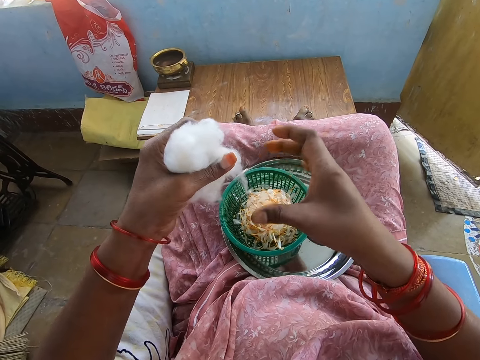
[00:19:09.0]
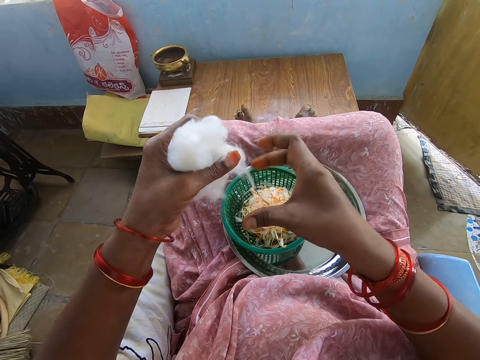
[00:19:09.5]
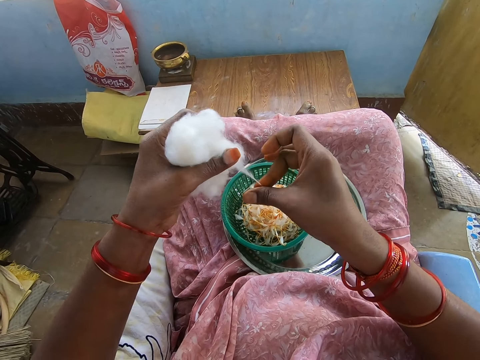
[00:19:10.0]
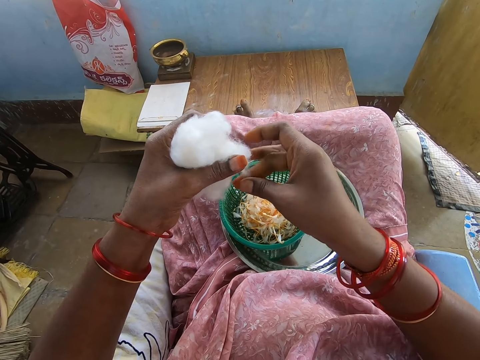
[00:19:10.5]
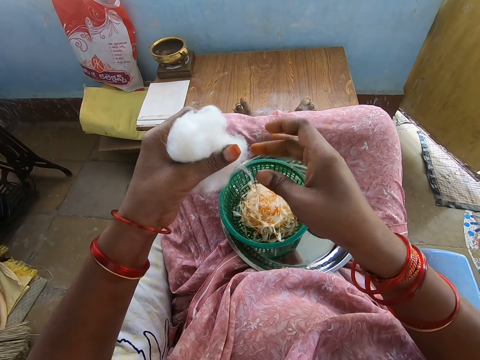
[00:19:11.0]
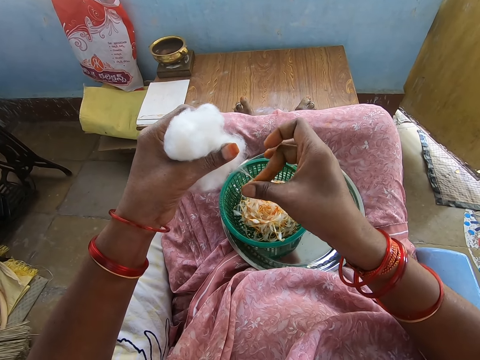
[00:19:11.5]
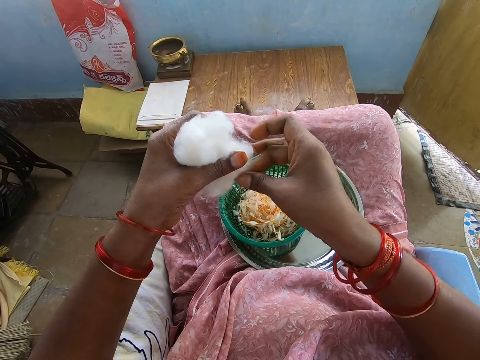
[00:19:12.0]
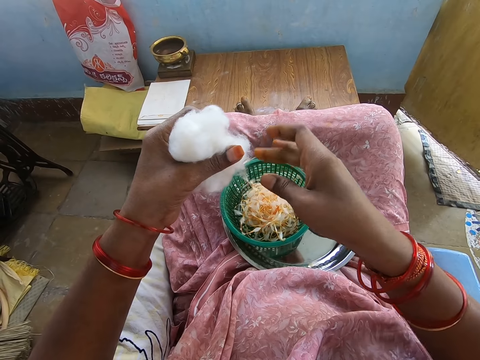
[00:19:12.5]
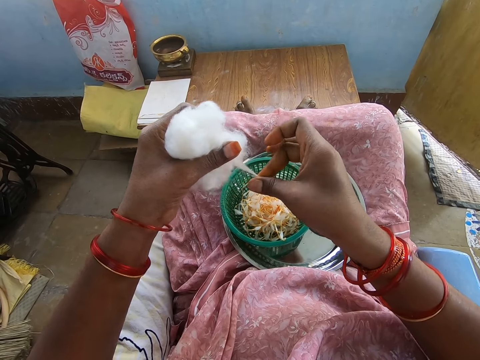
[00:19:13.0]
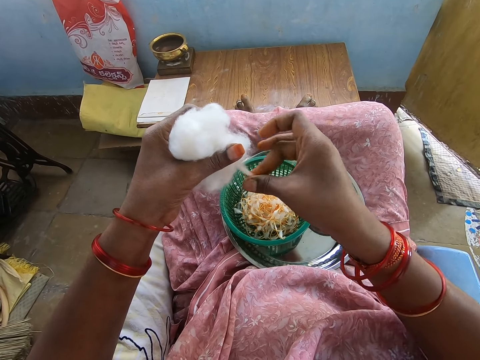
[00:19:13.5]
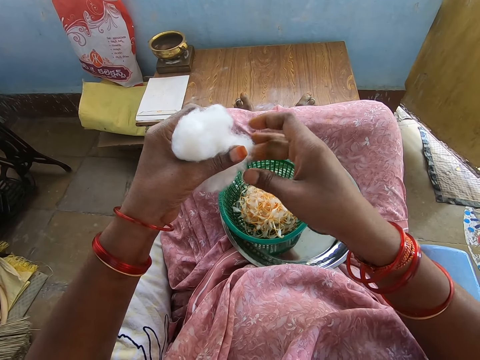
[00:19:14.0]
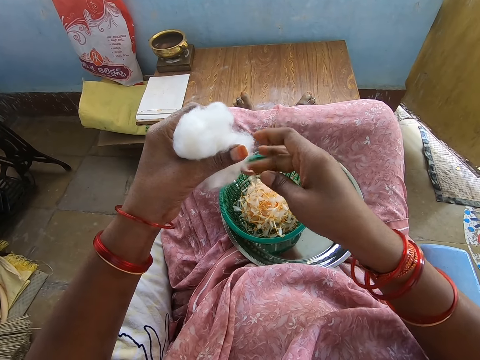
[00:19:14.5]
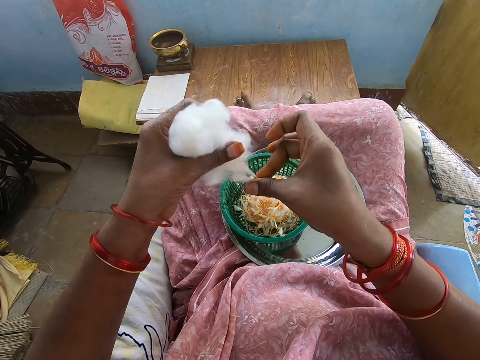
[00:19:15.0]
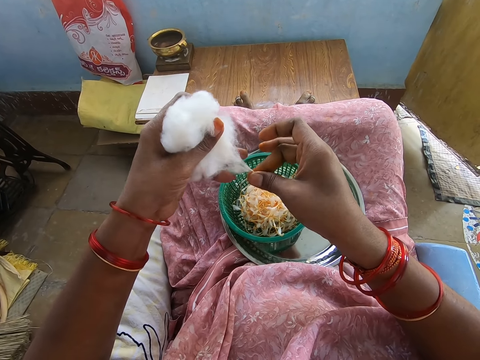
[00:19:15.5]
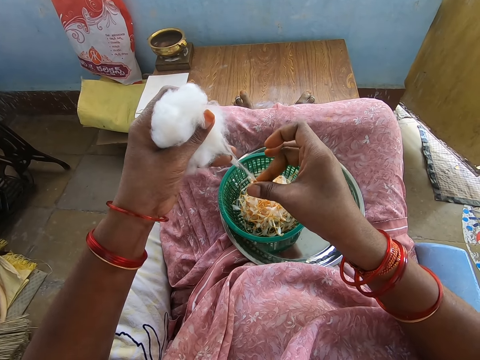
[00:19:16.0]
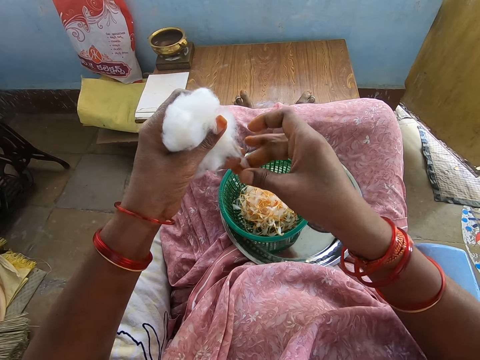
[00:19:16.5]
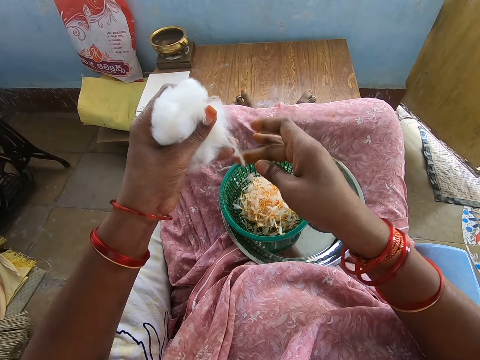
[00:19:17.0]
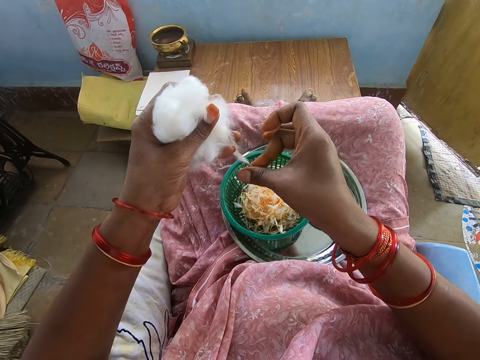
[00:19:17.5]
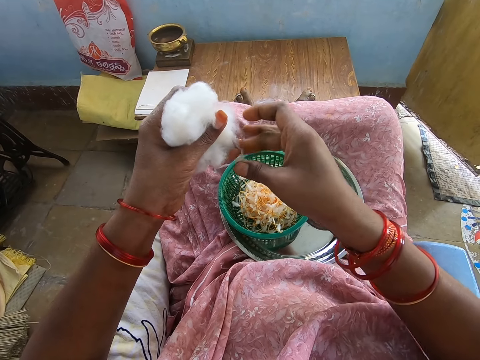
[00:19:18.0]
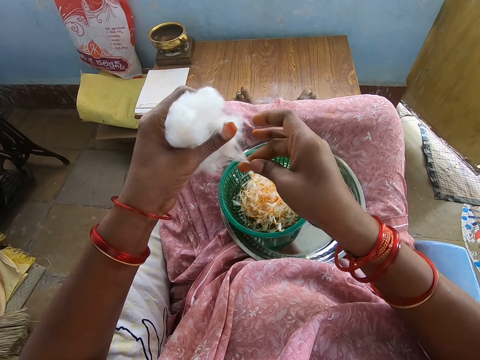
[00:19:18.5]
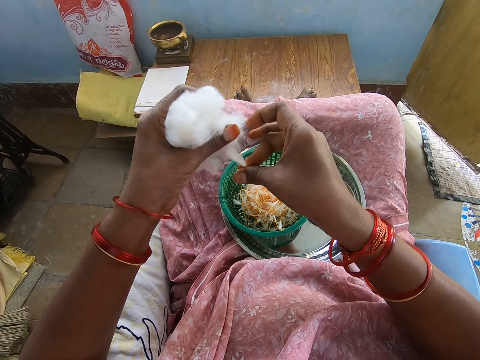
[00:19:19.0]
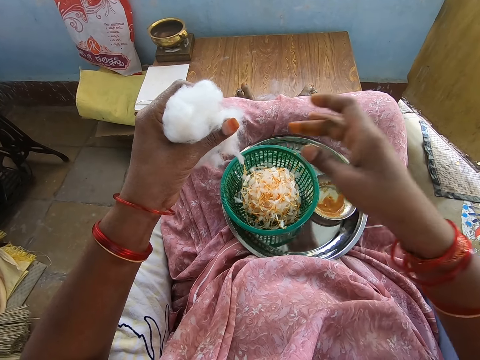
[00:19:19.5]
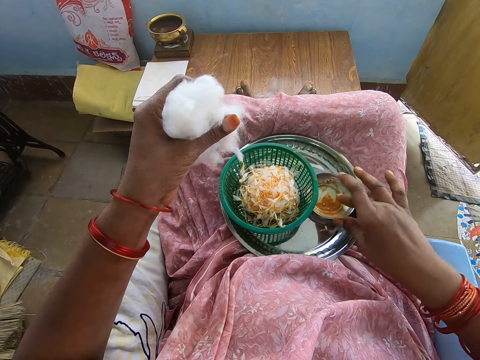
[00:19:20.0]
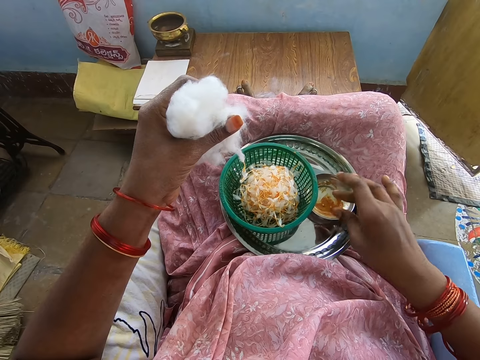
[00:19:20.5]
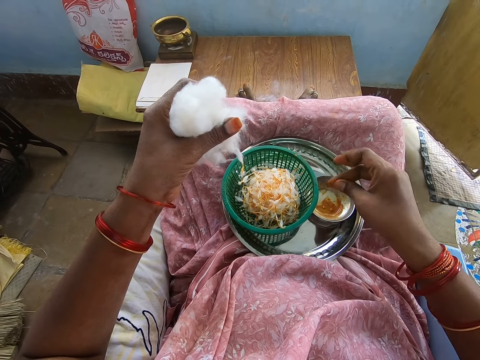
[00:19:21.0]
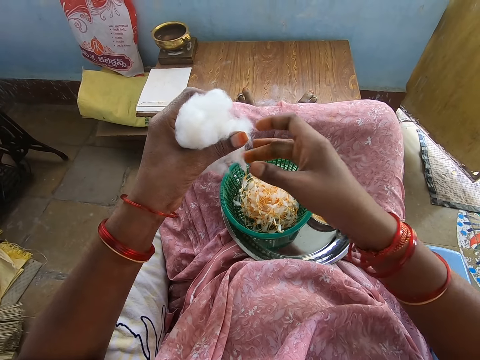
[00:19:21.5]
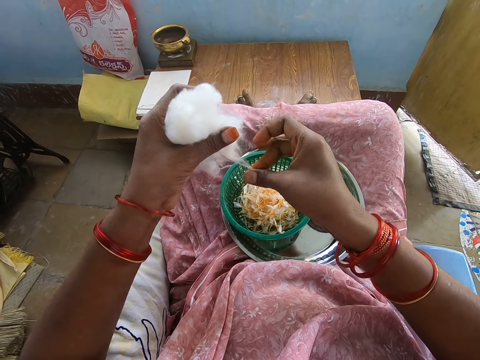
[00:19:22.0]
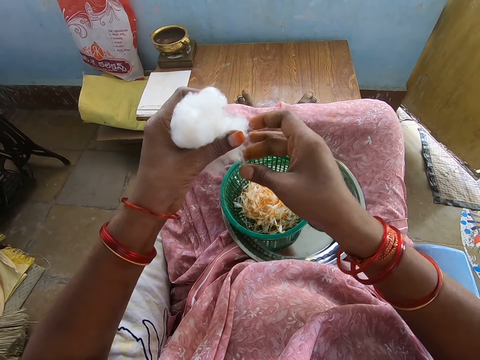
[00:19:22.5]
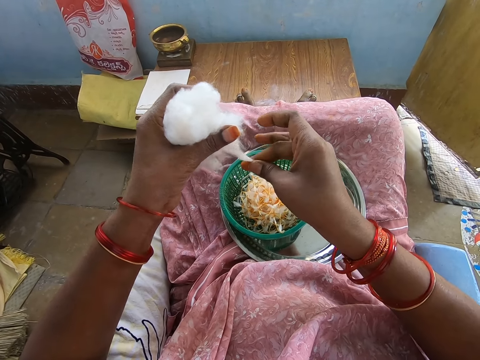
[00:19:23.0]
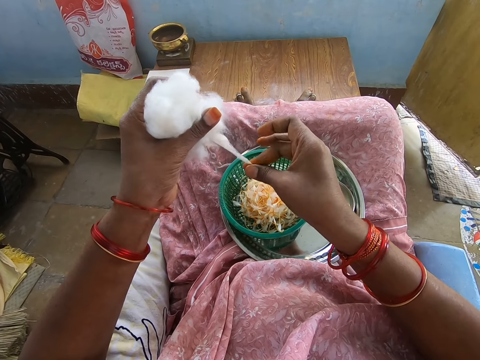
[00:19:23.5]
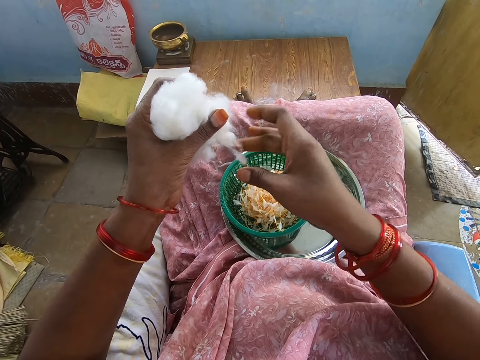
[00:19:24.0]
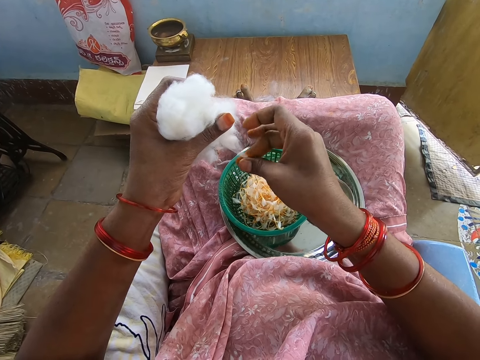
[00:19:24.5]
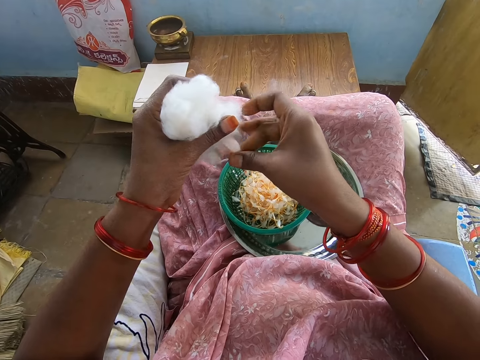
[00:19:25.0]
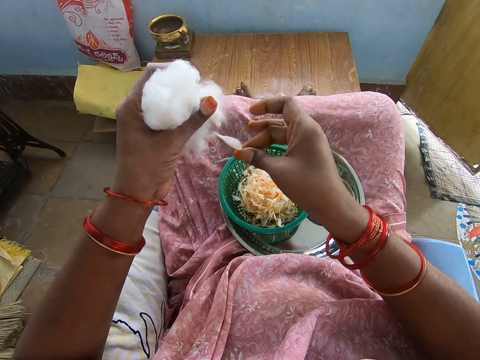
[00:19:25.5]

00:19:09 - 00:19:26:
The camera wearer wipes her right hand in the container of grease in the tray on her lap. She touches something. She rubs the grease on her right hand. She twists the yarn from the wool in her left hand into the sieve in the tray with her greasy right hand.

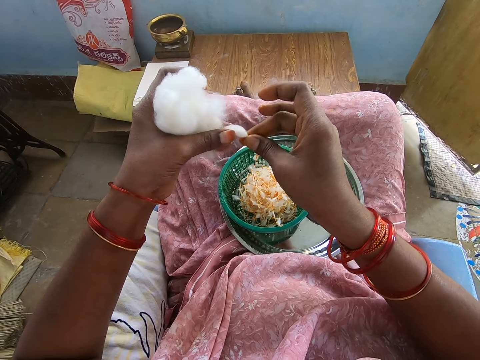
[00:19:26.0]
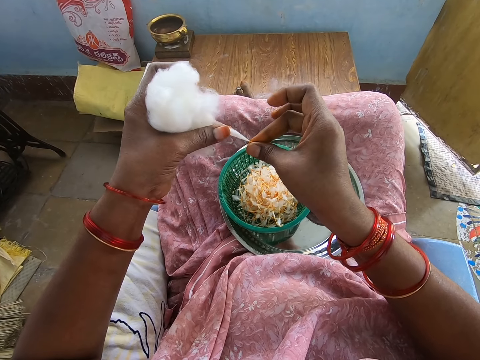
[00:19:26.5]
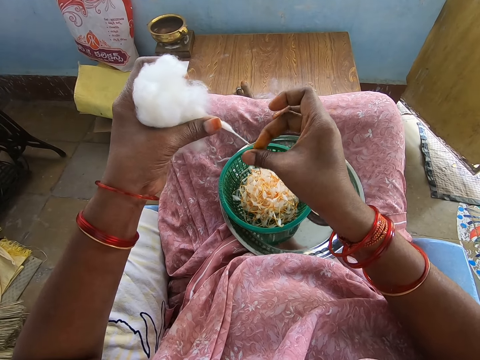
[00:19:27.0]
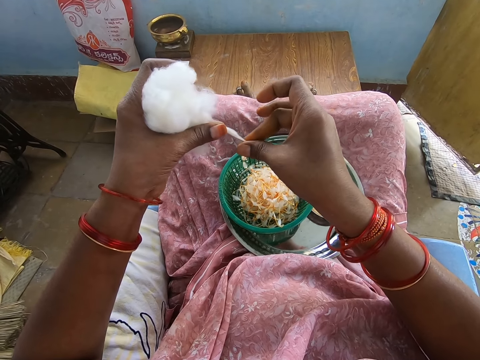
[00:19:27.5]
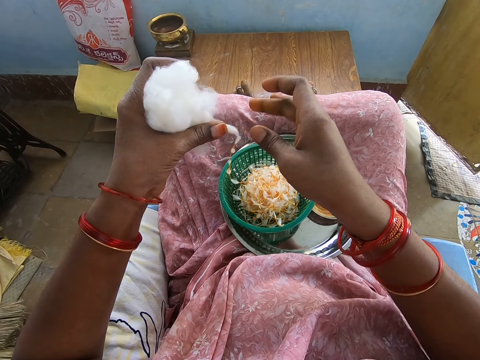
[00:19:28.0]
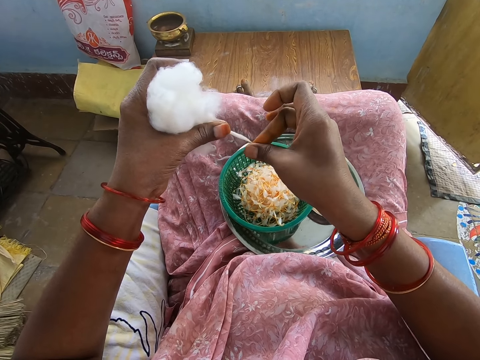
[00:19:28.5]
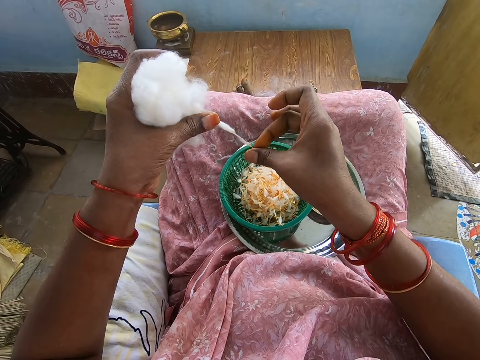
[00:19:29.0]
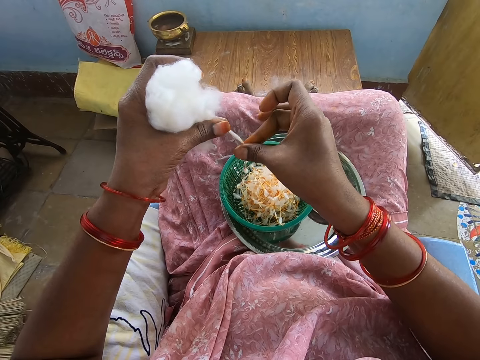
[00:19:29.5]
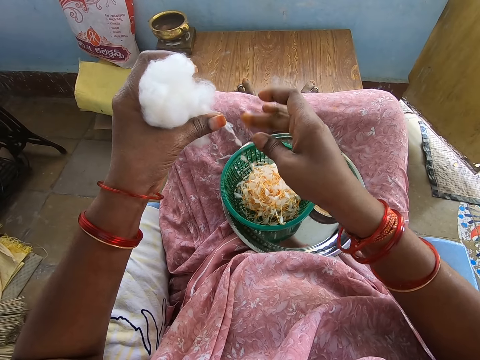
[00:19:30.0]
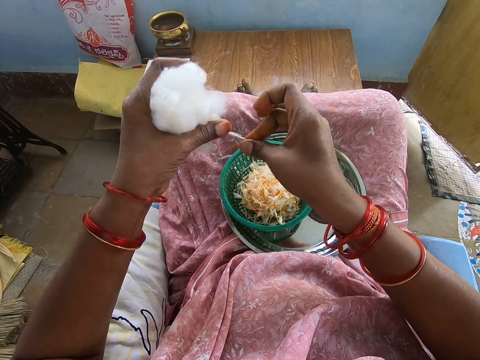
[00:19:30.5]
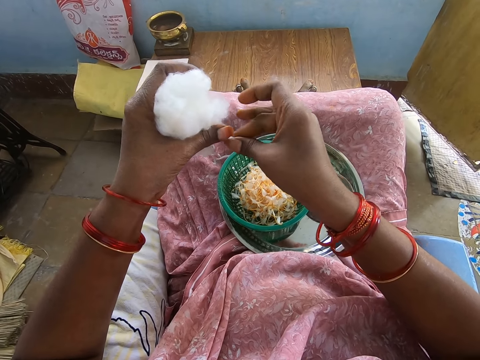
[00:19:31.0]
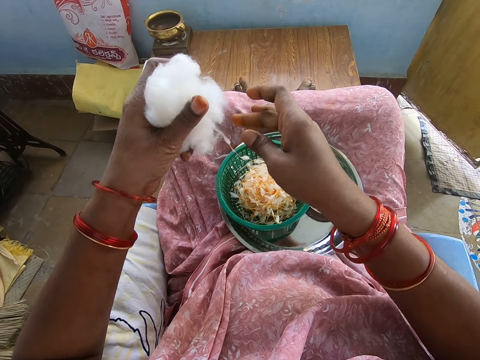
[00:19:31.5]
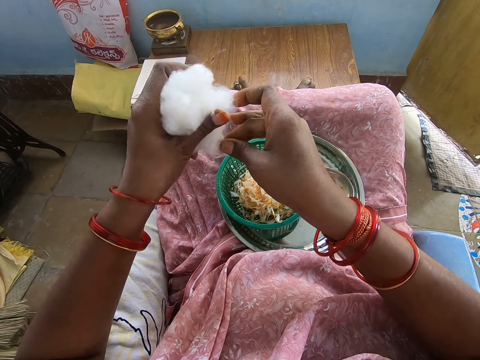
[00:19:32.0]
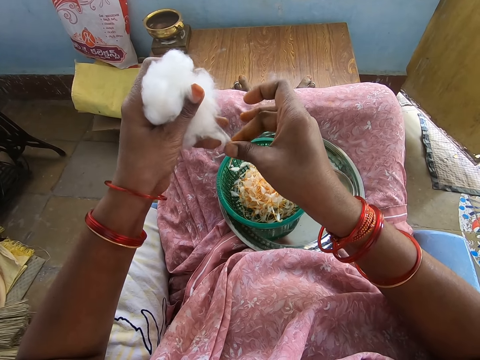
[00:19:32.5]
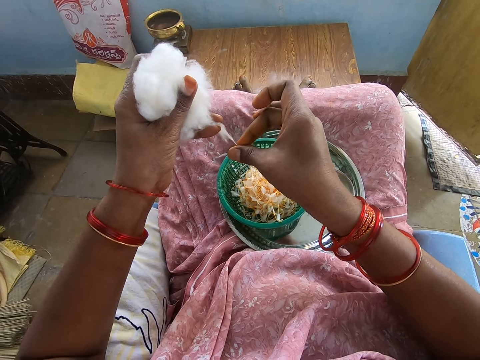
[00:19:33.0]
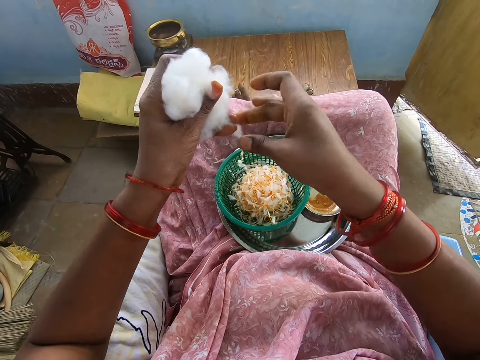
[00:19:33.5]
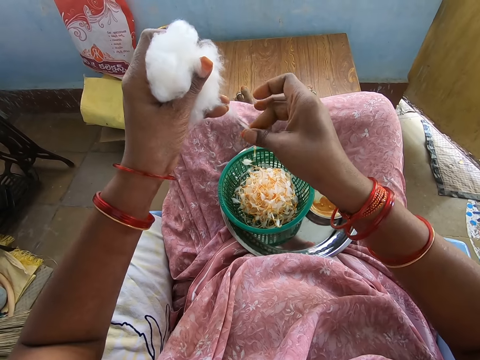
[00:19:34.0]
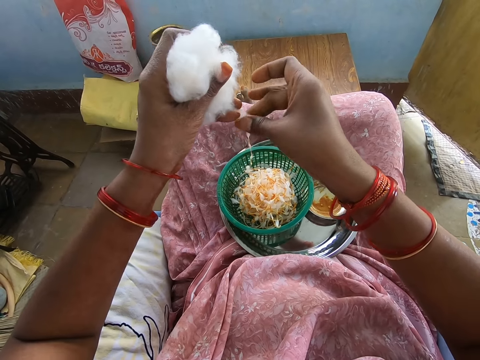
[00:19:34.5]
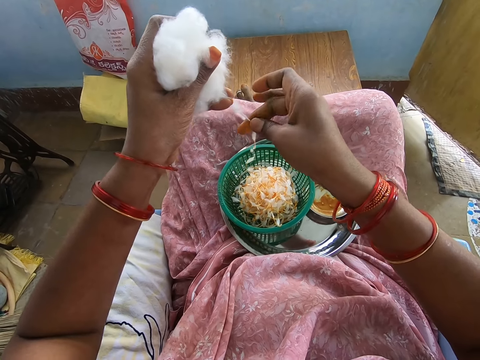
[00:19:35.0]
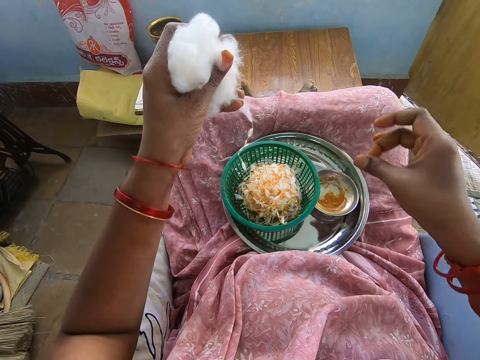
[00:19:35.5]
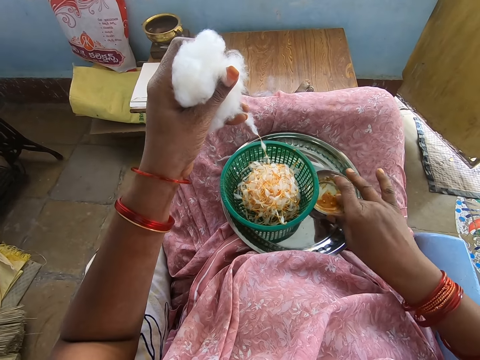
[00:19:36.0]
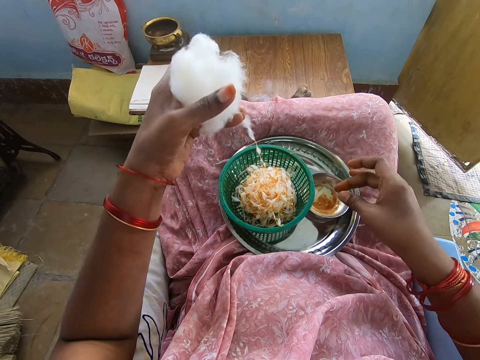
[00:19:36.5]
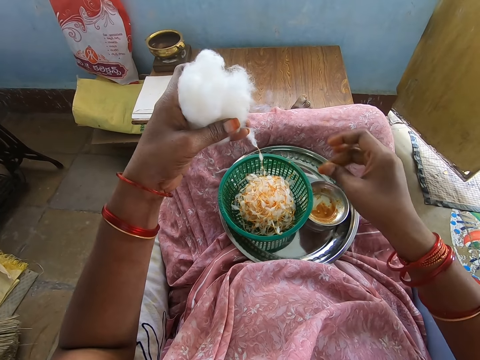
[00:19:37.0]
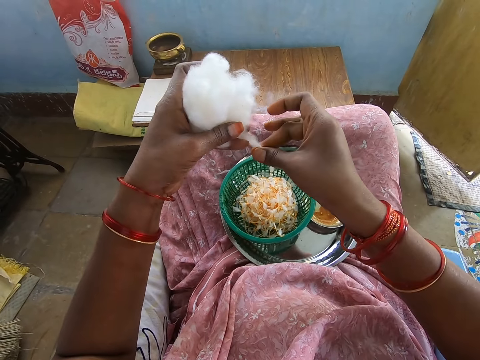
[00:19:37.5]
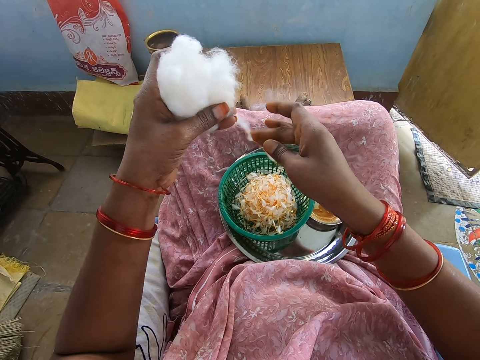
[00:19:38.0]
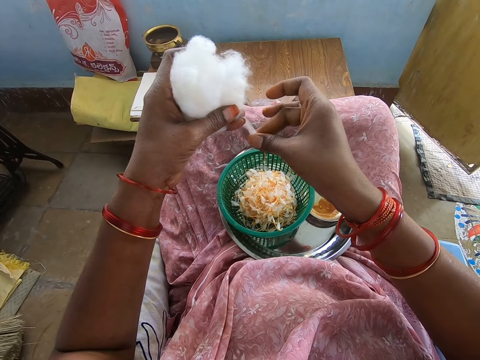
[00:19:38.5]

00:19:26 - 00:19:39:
The camera wearer wipes her right hand in the container of grease in the tray on her lap. She touches something. She rubs the grease on her right hand. She twists the yarn from the wool in her left hand into the sieve in the tray with her greasy right hand.
